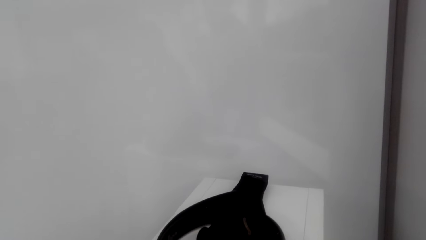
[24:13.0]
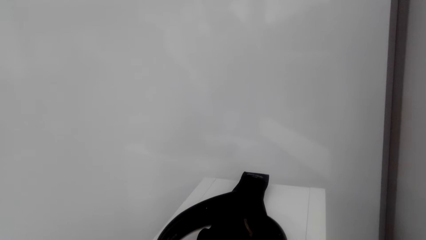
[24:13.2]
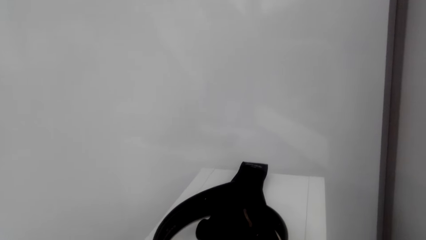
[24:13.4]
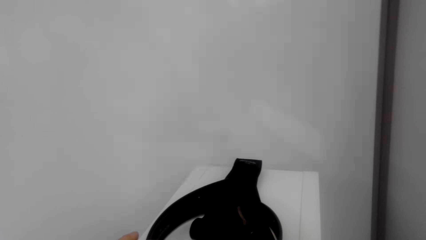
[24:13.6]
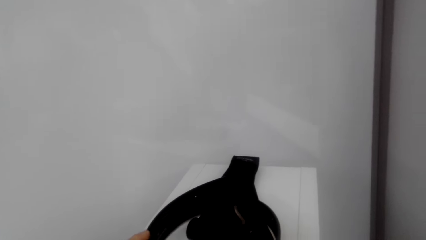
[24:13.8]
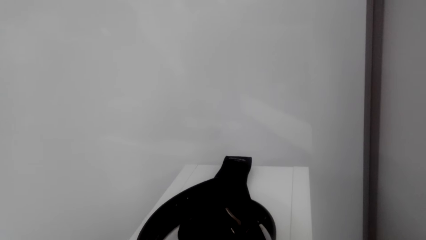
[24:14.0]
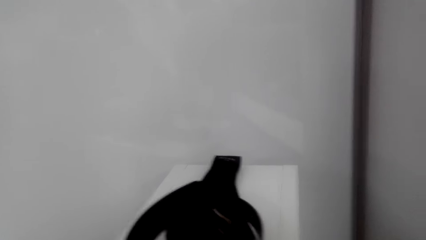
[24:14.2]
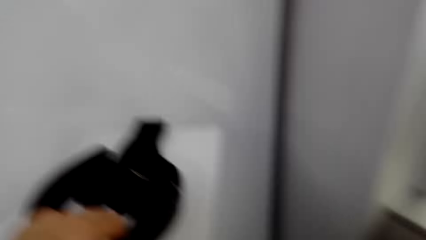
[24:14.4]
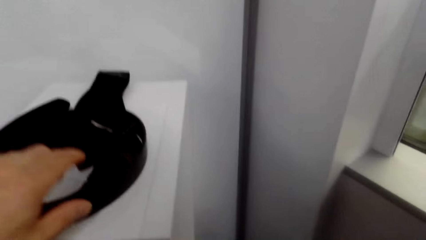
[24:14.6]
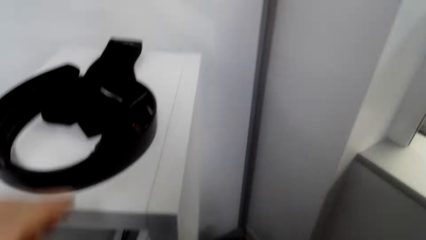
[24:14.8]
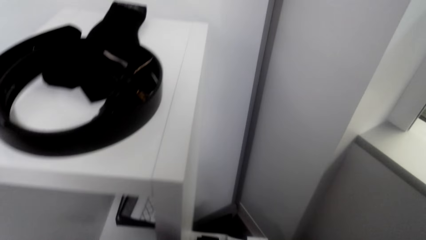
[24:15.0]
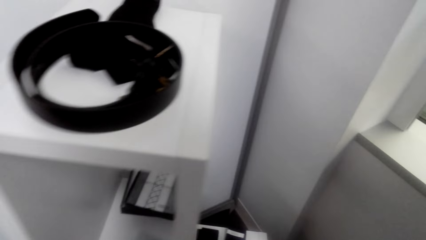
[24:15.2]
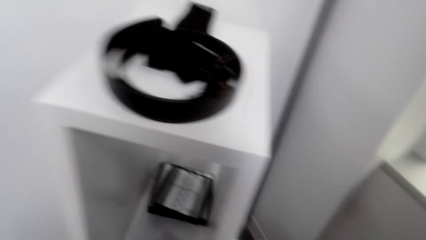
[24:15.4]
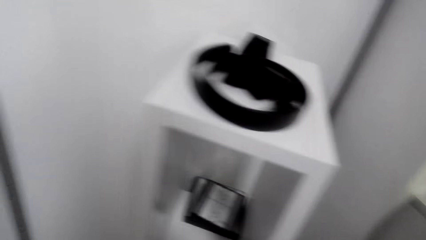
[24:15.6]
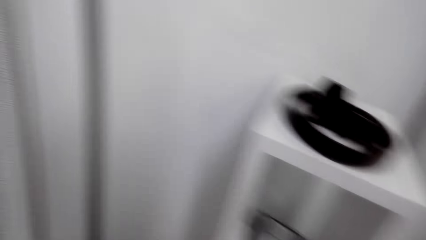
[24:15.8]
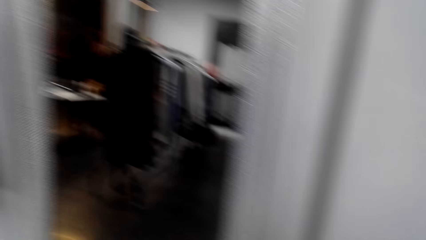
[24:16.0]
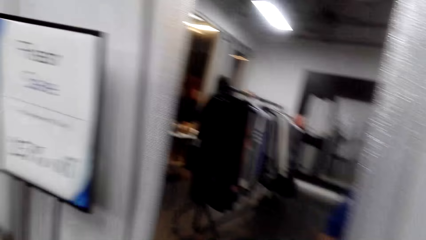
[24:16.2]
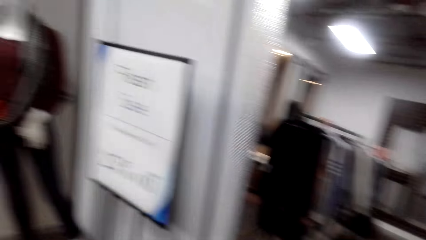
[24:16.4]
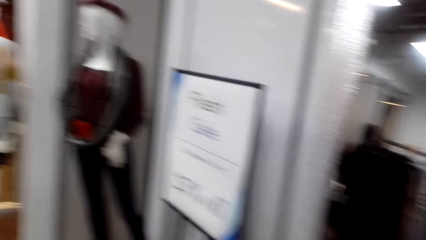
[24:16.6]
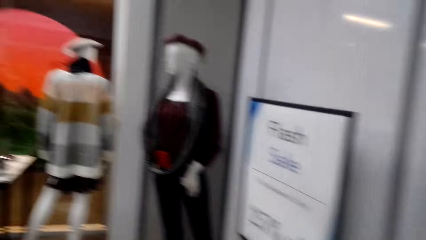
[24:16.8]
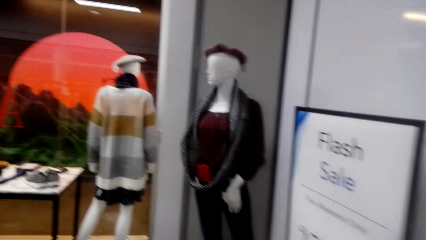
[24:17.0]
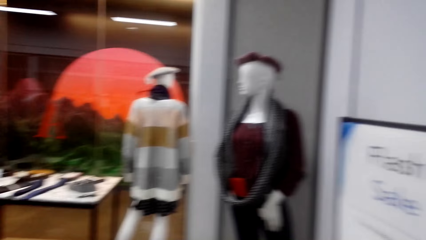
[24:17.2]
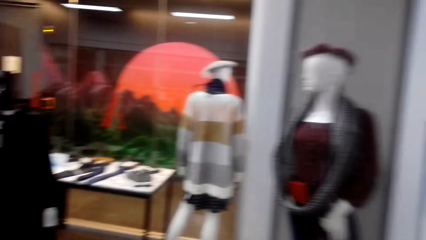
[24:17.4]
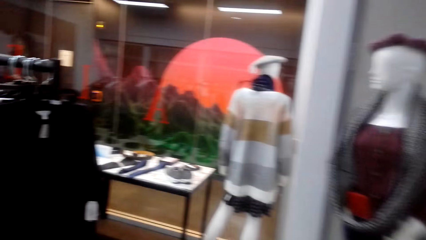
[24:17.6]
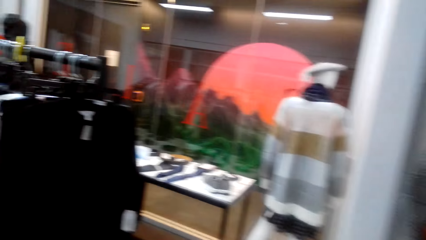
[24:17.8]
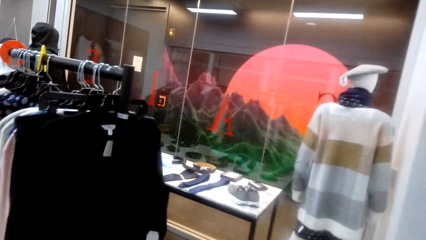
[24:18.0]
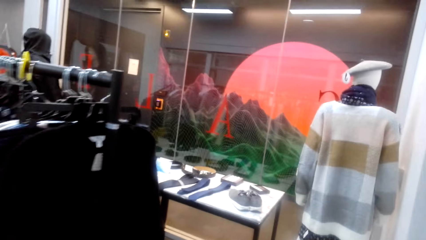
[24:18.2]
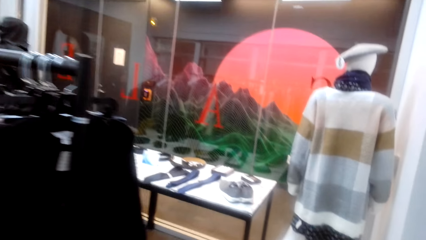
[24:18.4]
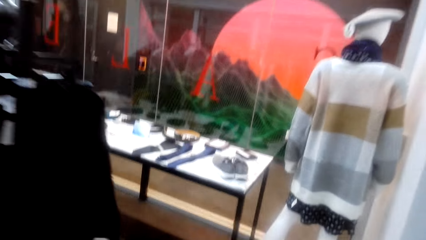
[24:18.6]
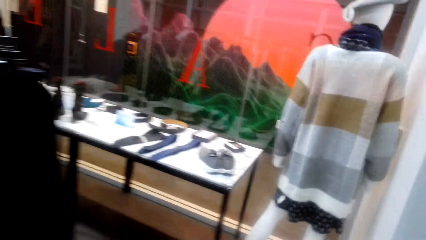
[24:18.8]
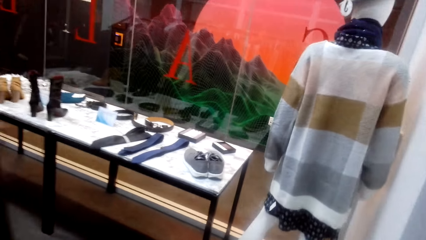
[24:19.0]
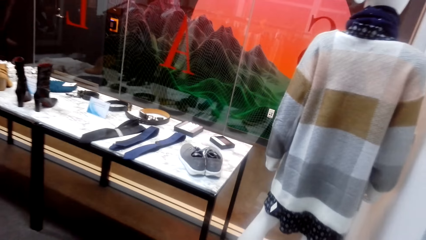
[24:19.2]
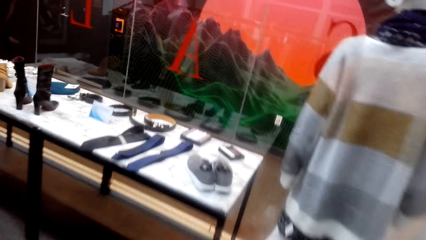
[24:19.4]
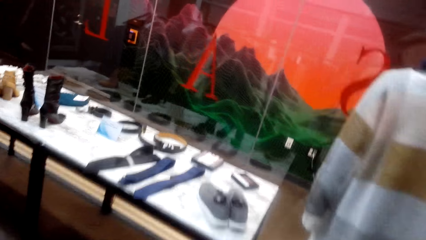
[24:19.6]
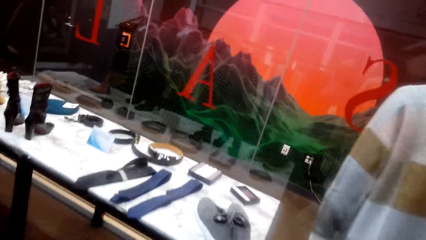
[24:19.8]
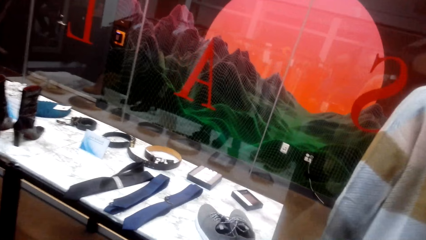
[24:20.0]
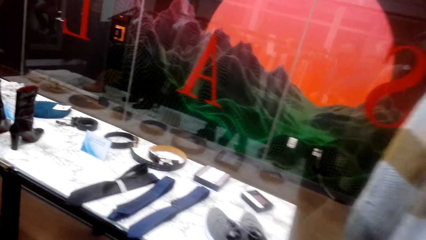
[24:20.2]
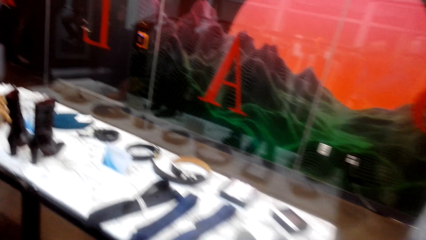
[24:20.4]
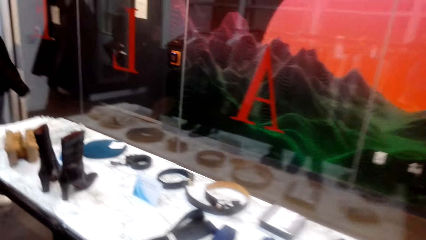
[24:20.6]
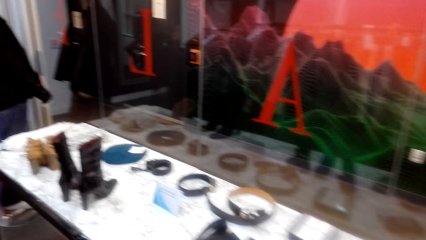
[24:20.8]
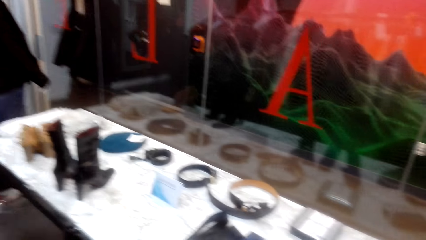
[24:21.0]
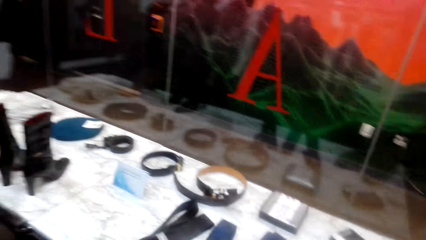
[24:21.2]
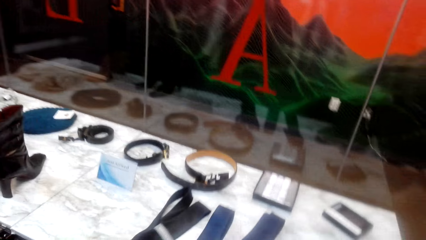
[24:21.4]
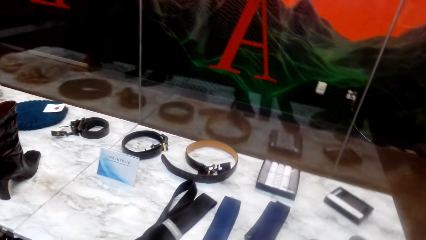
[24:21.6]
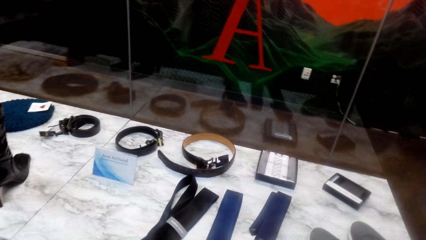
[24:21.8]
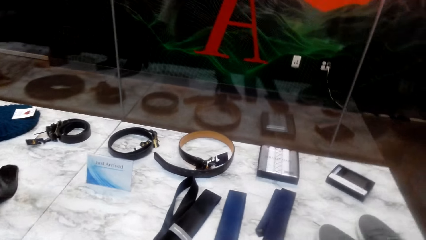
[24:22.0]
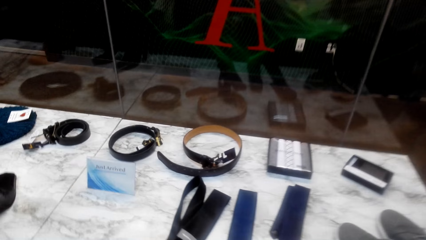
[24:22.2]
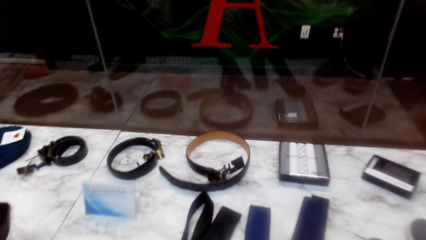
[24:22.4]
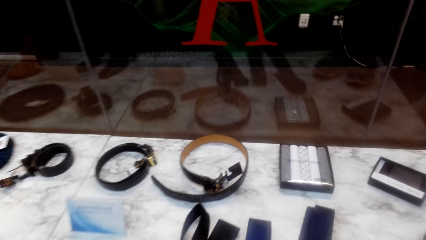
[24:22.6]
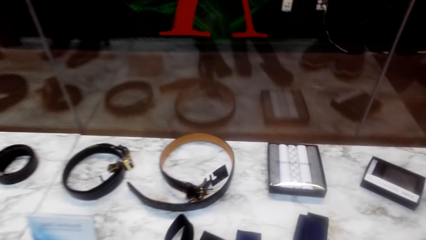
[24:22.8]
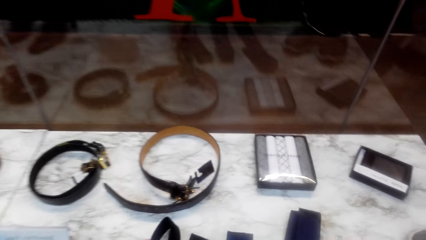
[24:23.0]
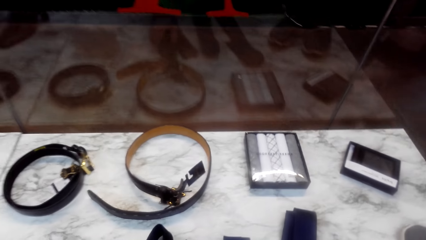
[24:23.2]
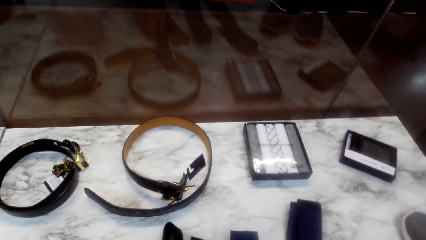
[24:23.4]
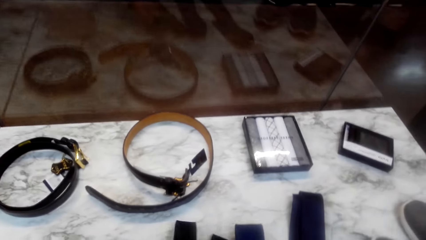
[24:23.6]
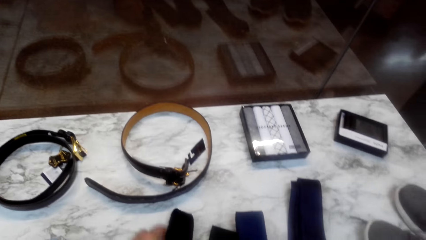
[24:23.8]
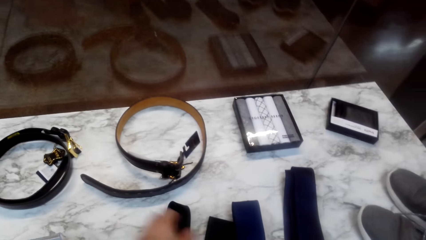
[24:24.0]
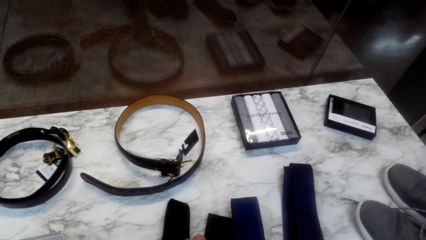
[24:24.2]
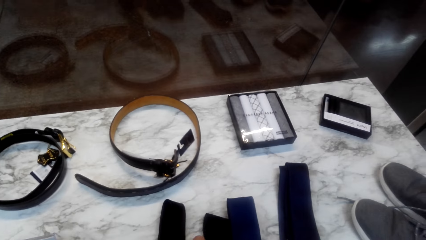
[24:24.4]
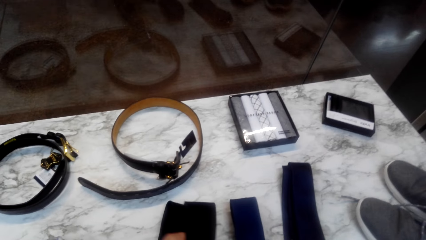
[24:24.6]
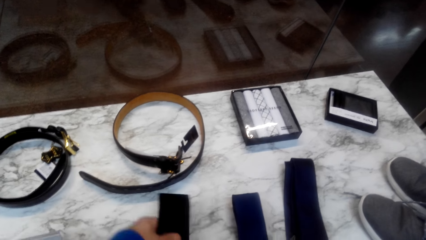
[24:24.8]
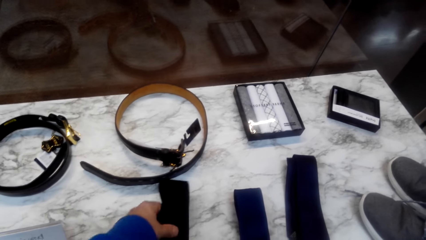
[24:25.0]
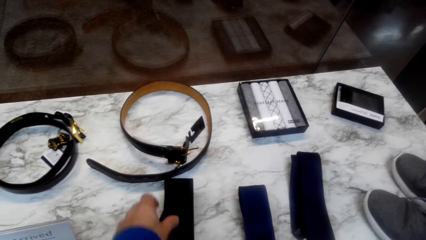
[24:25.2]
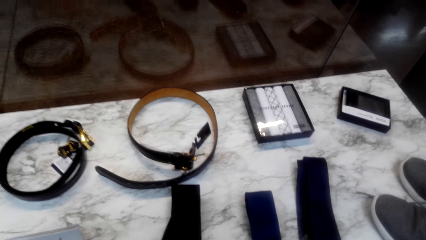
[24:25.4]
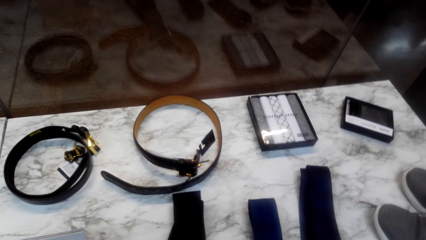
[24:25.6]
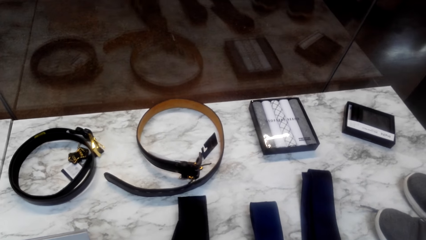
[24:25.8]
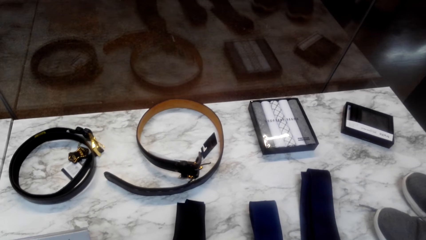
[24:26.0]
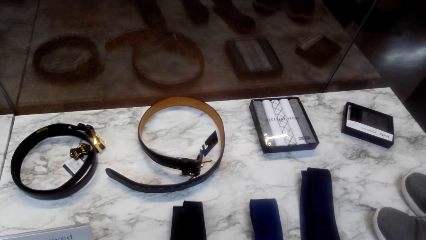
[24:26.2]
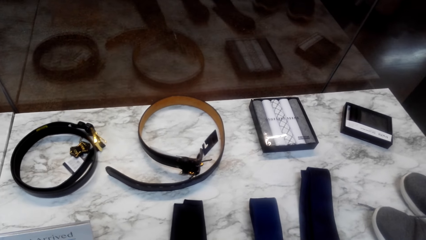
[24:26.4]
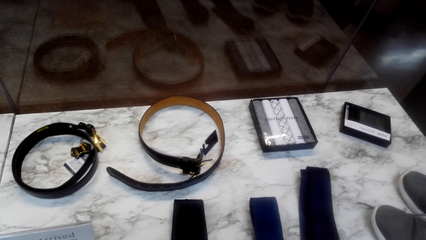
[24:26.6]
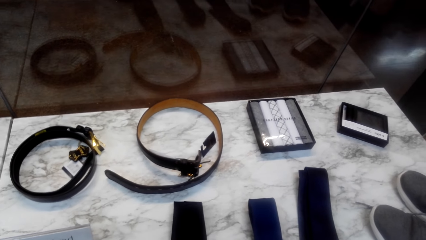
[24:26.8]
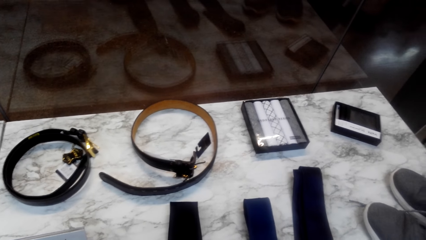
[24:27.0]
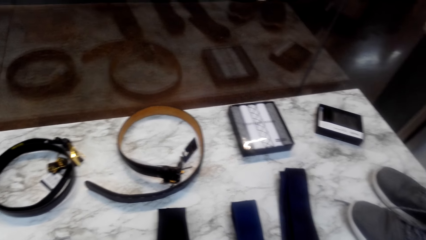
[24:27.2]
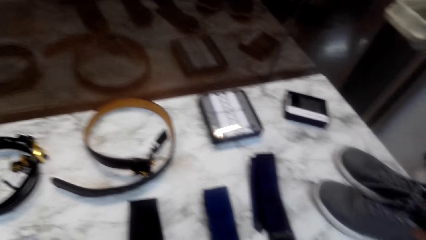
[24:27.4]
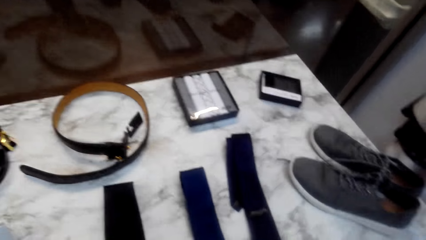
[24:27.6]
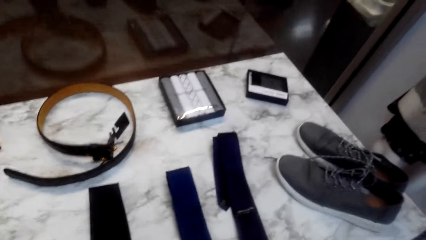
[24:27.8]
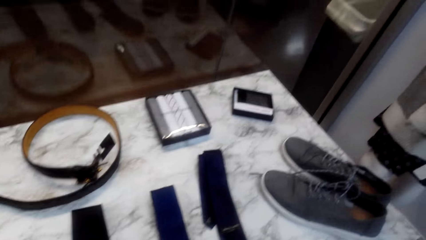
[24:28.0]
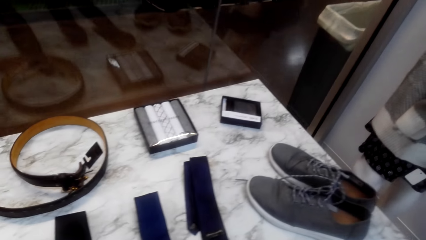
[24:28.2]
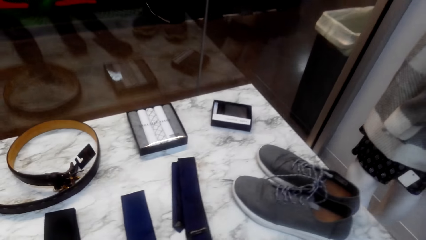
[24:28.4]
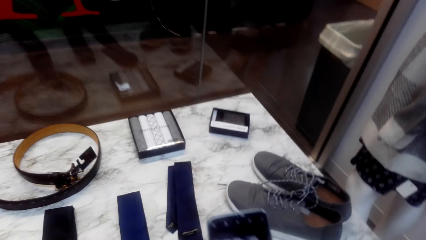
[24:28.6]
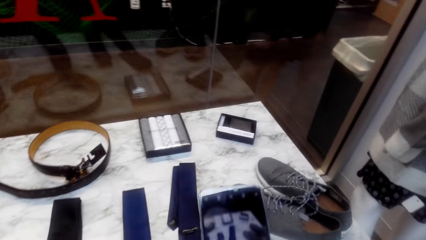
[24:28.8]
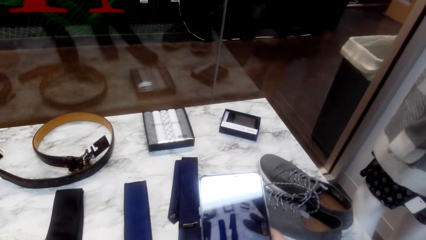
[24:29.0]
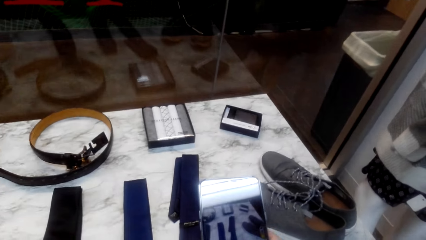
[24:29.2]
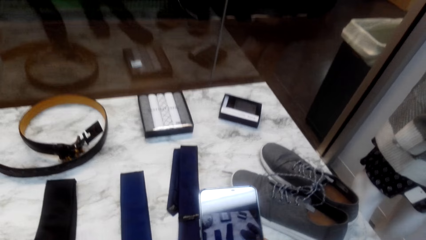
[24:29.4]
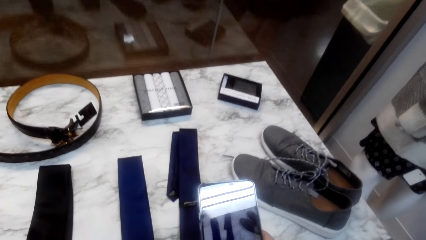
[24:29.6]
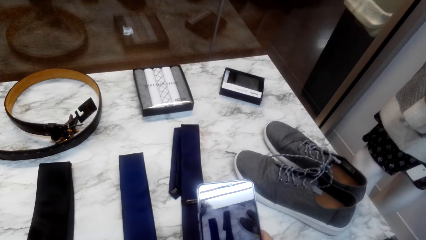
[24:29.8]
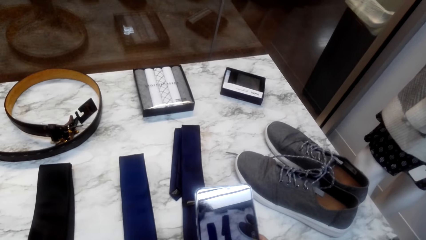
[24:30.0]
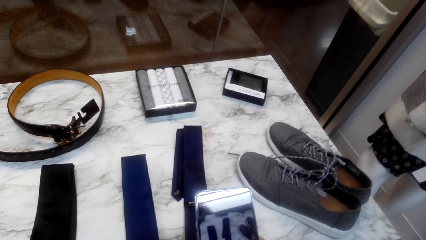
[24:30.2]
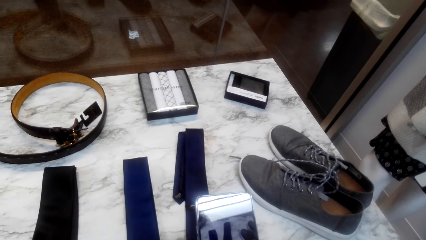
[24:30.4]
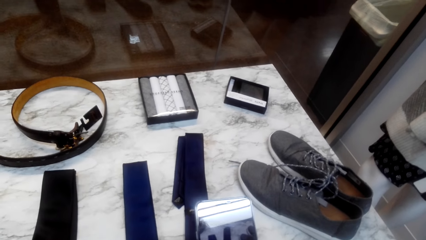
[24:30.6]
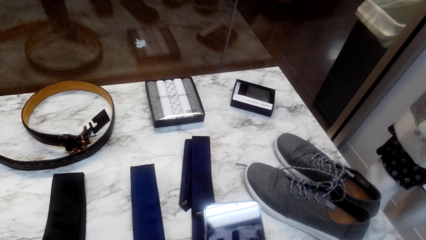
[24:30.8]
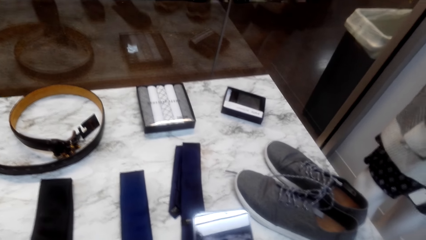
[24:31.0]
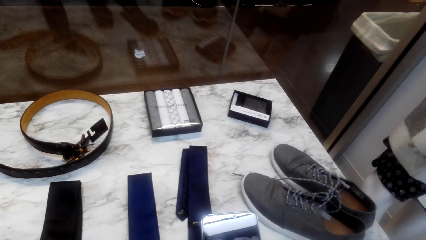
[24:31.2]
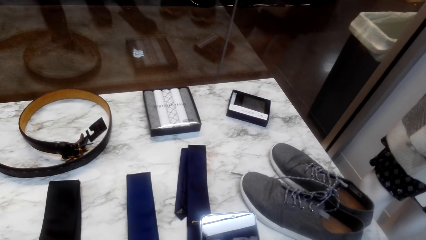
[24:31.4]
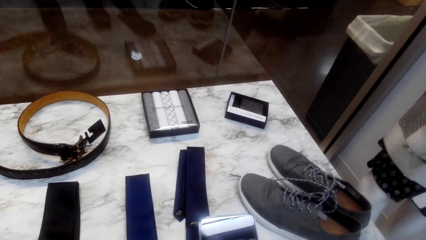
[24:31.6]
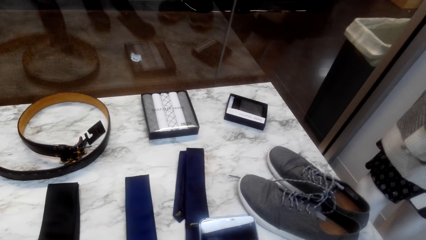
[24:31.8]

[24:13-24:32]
The camera wearer walks around. They look around. They check the tie. They touch the belt. They take a picture.
